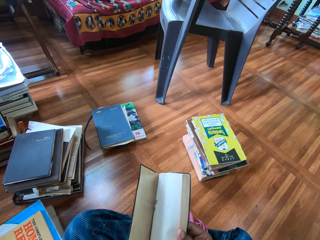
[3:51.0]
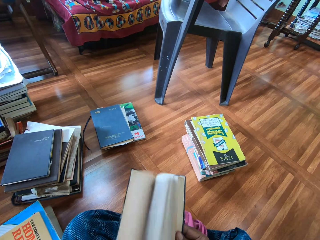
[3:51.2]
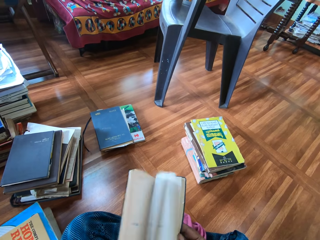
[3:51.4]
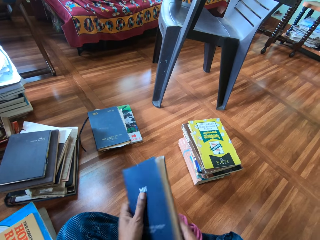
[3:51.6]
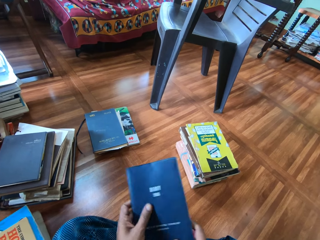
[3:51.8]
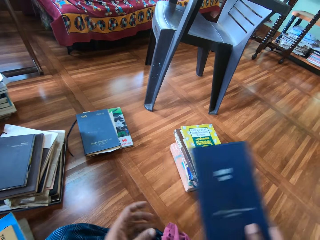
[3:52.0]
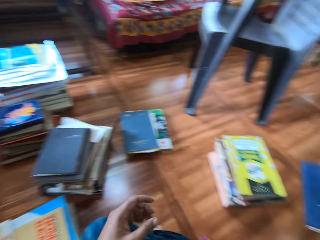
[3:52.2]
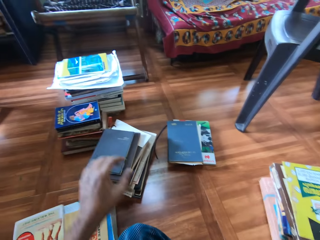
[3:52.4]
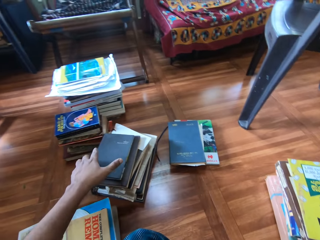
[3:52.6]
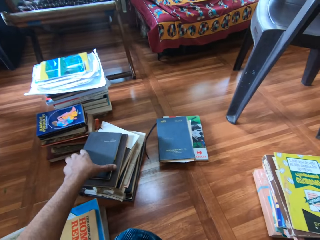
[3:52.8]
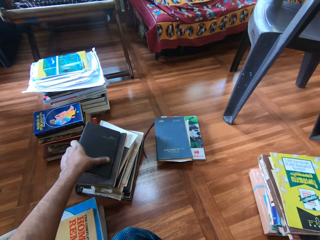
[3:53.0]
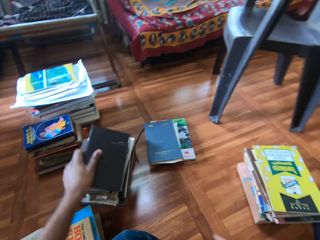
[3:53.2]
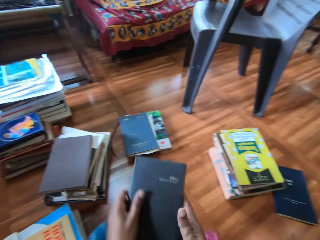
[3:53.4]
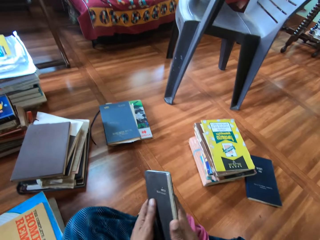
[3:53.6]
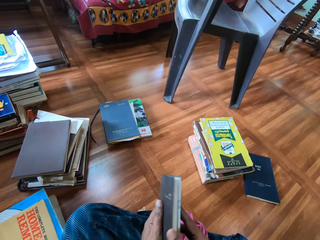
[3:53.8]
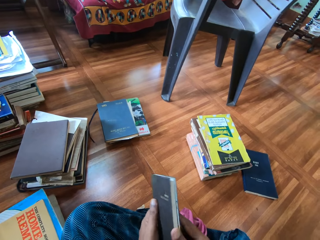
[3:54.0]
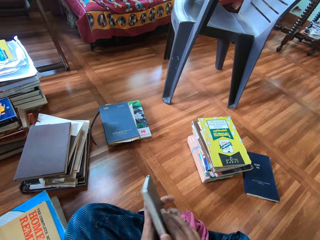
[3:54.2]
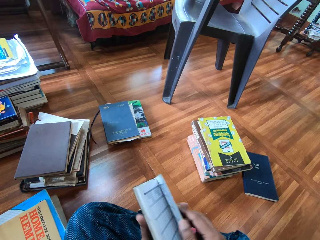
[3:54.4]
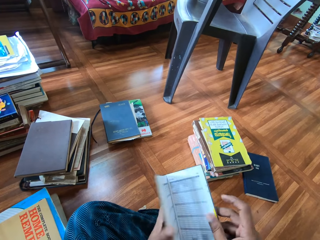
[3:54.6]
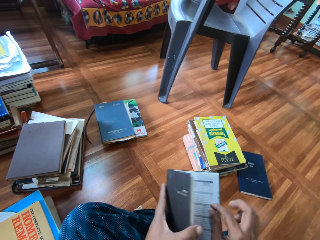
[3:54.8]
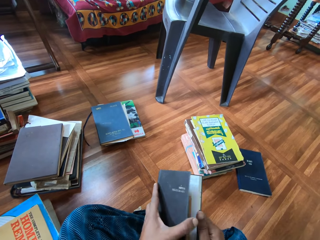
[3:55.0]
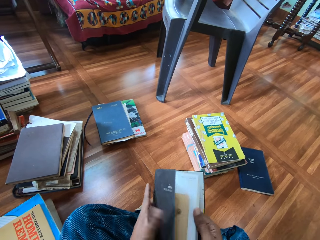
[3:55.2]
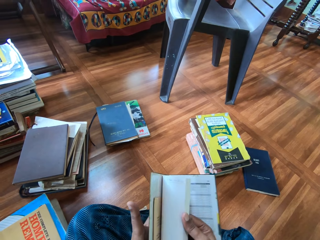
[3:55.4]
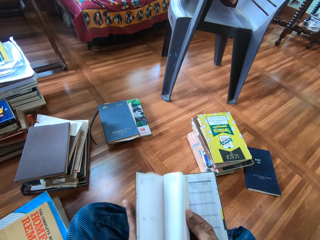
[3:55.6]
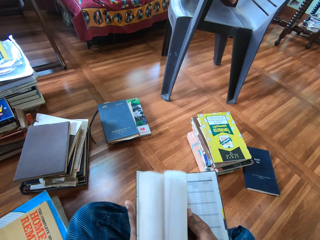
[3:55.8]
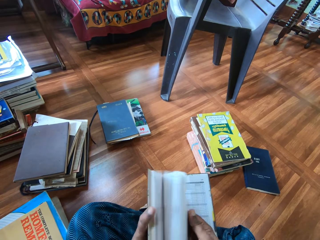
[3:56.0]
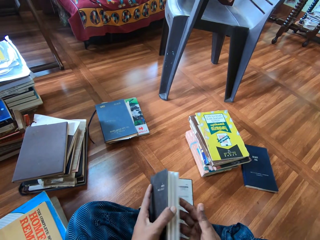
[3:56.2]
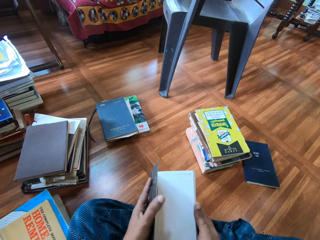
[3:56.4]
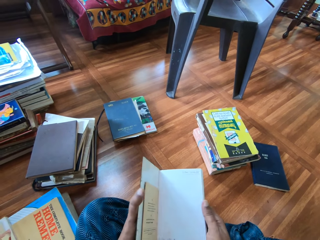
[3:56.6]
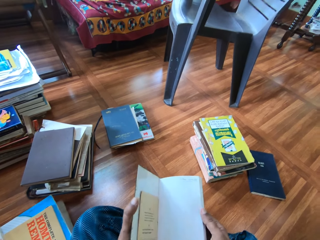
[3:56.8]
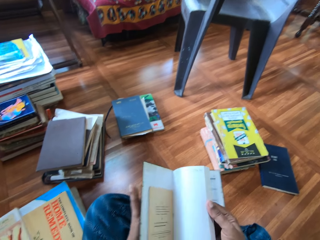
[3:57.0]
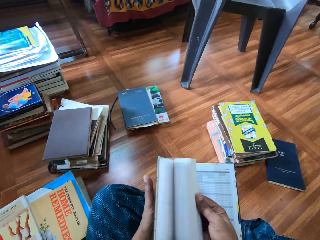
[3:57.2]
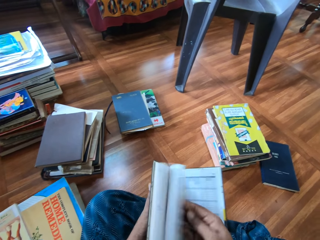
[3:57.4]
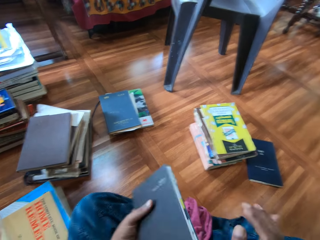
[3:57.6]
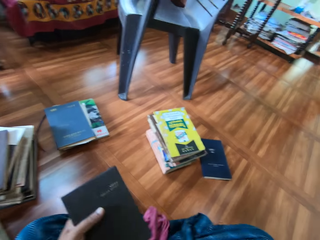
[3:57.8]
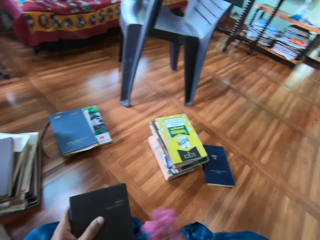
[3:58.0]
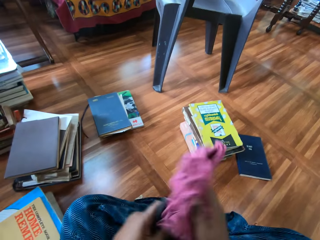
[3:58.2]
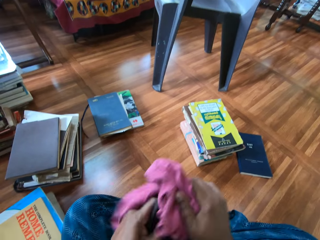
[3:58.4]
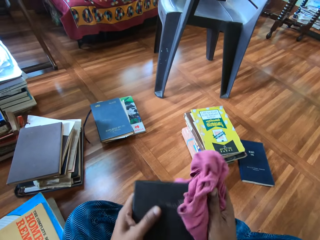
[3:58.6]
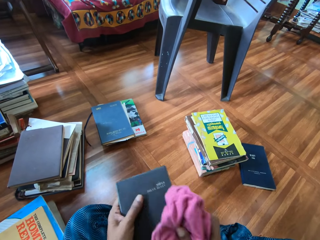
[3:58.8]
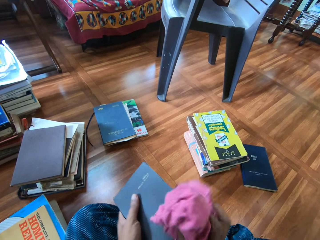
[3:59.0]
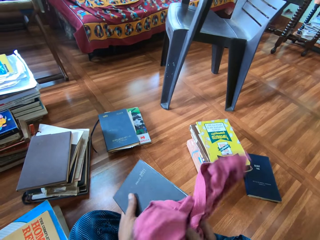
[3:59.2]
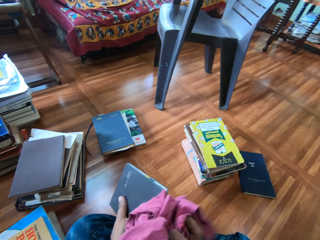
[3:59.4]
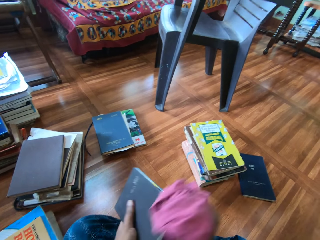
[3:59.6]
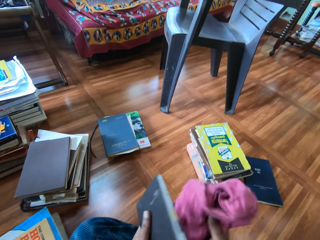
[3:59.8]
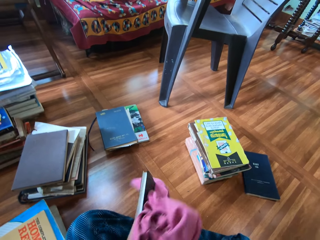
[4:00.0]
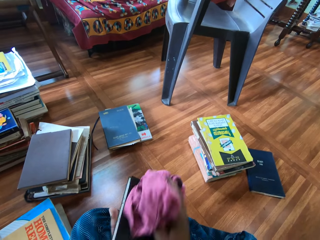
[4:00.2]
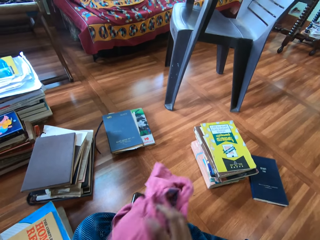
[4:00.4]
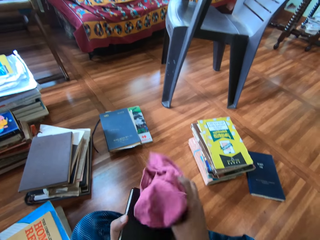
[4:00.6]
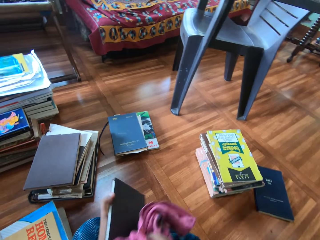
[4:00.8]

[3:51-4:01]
The camera wearer drops the diary on the floor with his right hand. He picks a book from the pile of books on the floor with his left hand. He fiddles with the book in his hands. He opens the book. He picks the napkin on the floor with his right hand. He cleans the book with the napkin in his right hand.

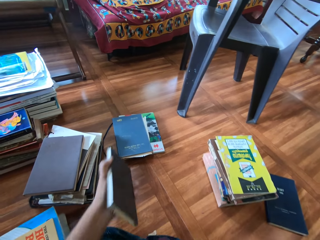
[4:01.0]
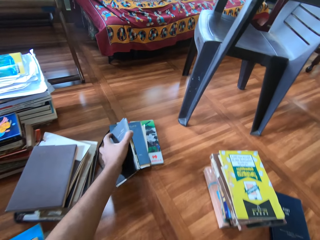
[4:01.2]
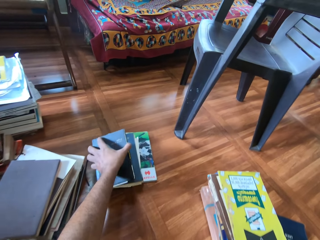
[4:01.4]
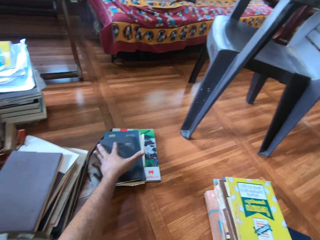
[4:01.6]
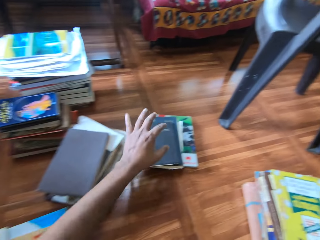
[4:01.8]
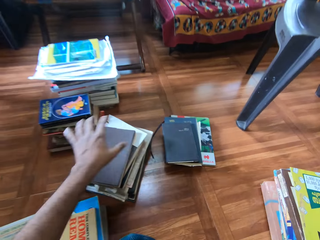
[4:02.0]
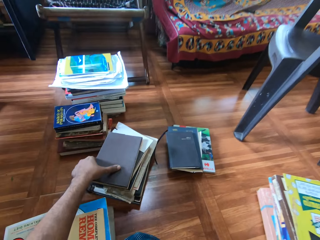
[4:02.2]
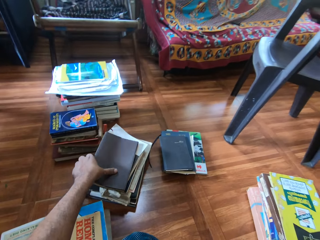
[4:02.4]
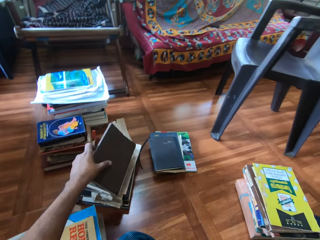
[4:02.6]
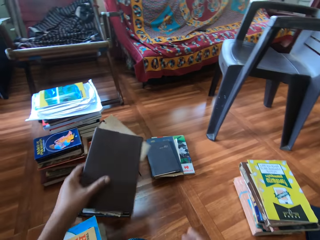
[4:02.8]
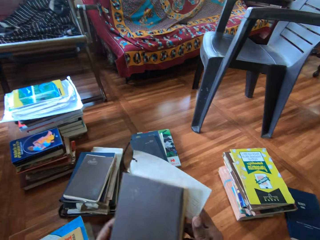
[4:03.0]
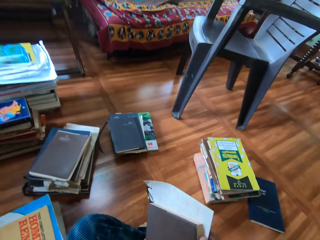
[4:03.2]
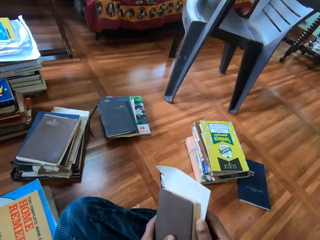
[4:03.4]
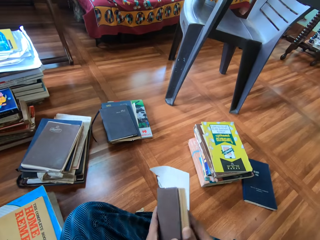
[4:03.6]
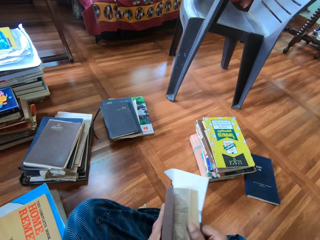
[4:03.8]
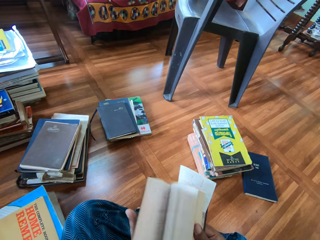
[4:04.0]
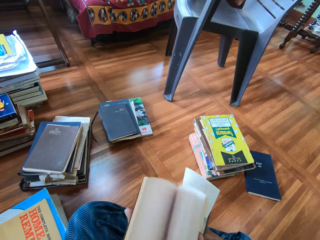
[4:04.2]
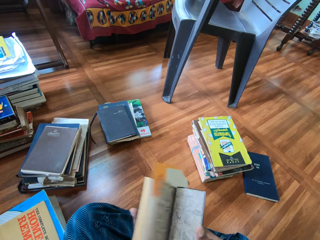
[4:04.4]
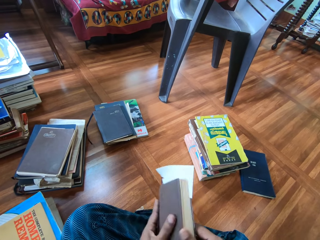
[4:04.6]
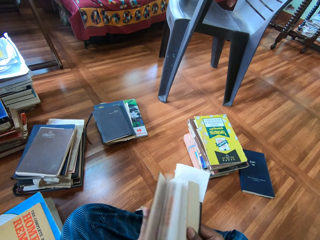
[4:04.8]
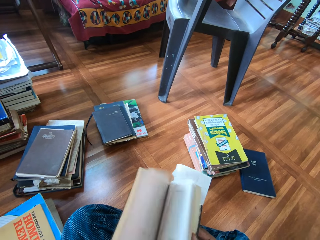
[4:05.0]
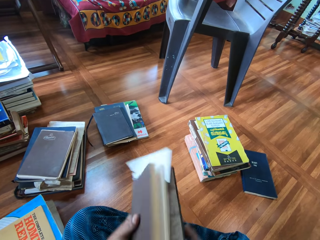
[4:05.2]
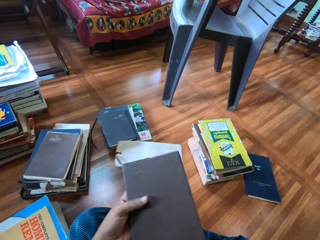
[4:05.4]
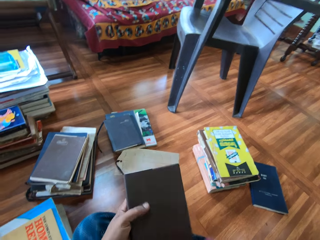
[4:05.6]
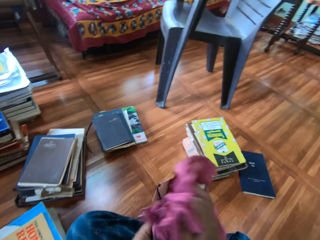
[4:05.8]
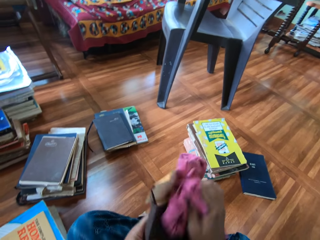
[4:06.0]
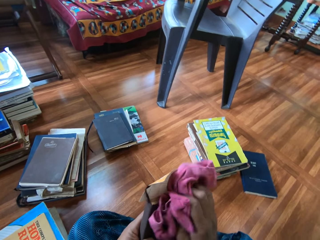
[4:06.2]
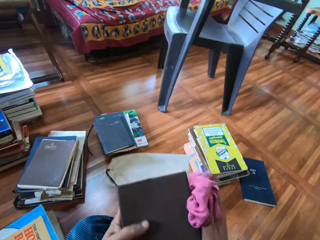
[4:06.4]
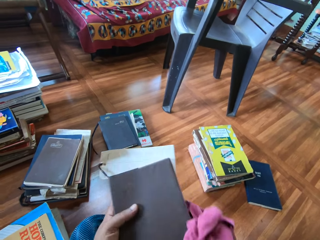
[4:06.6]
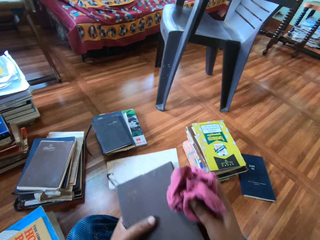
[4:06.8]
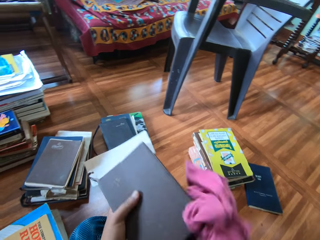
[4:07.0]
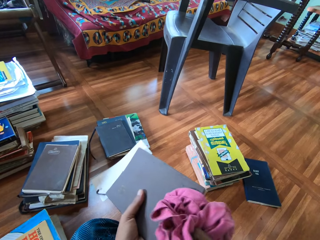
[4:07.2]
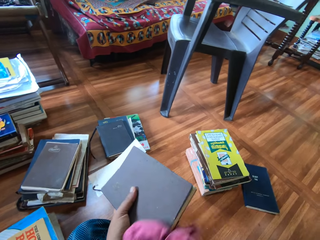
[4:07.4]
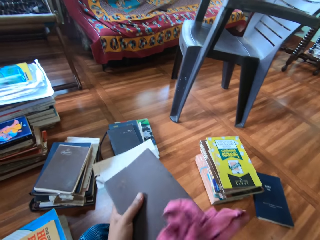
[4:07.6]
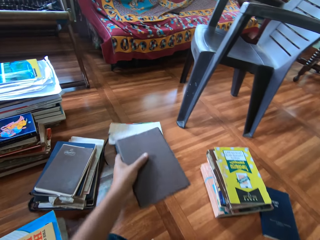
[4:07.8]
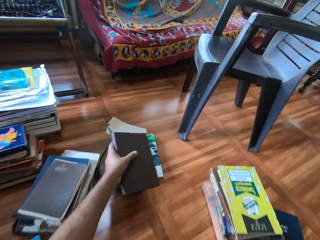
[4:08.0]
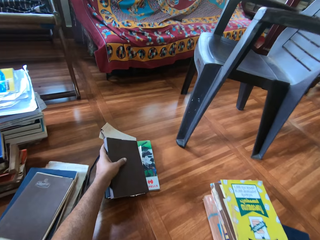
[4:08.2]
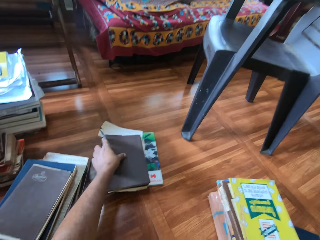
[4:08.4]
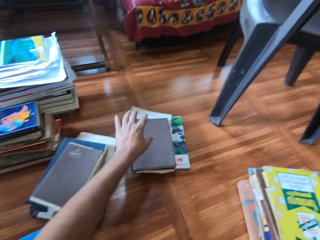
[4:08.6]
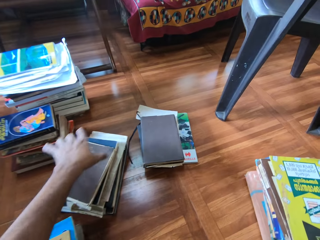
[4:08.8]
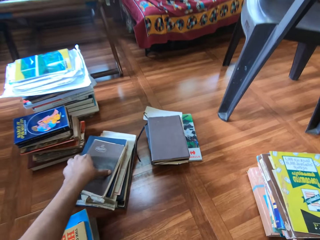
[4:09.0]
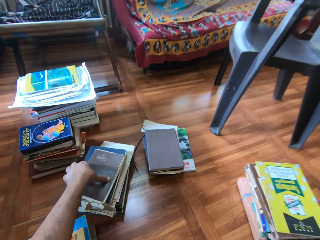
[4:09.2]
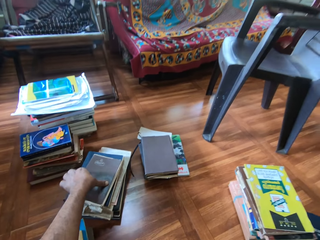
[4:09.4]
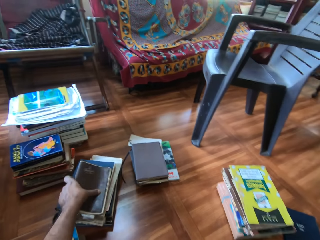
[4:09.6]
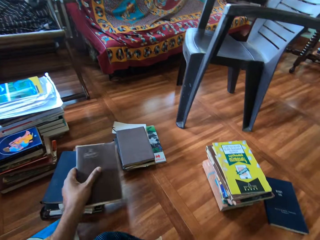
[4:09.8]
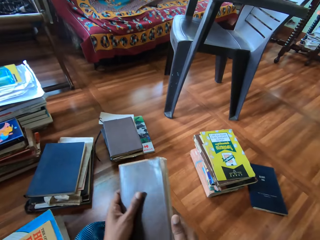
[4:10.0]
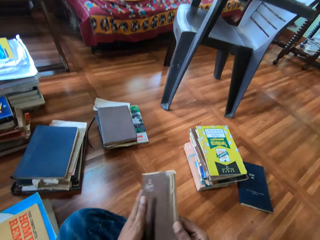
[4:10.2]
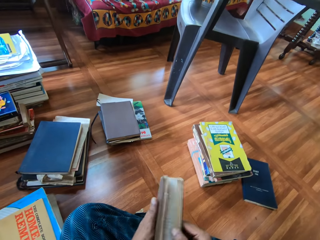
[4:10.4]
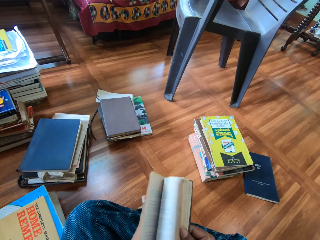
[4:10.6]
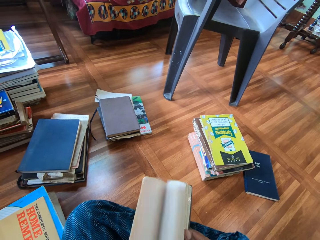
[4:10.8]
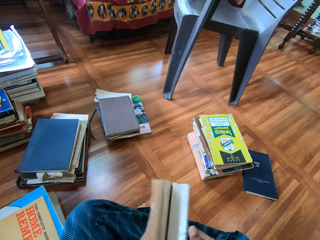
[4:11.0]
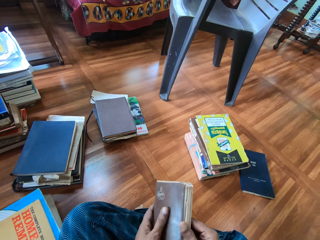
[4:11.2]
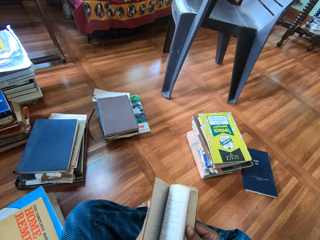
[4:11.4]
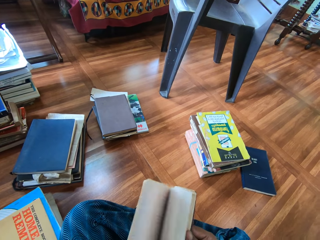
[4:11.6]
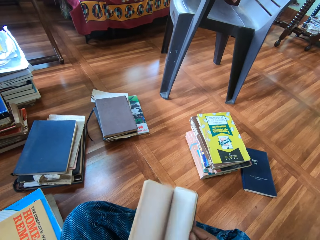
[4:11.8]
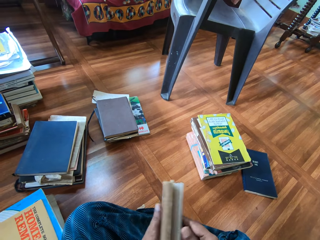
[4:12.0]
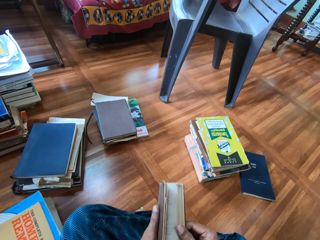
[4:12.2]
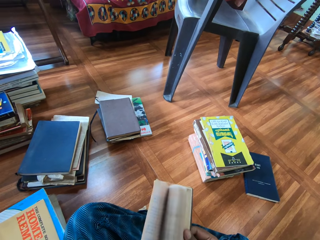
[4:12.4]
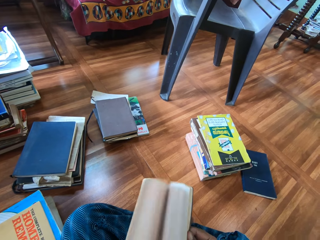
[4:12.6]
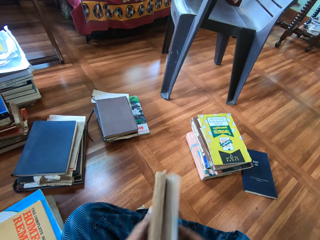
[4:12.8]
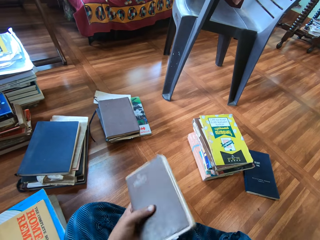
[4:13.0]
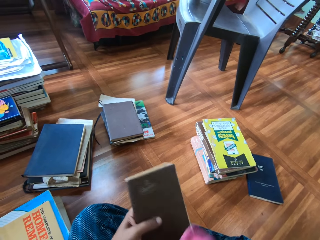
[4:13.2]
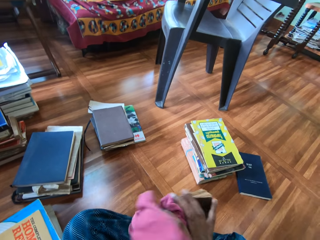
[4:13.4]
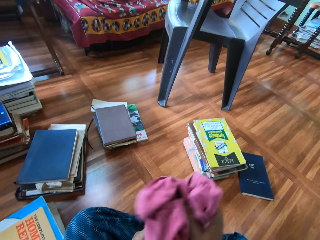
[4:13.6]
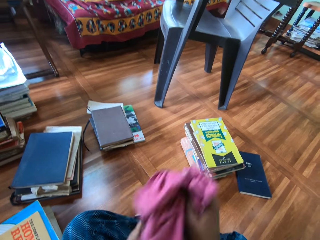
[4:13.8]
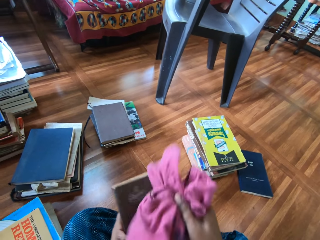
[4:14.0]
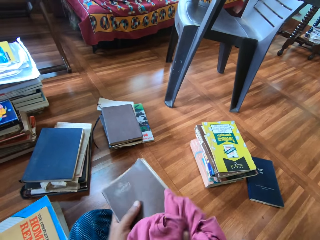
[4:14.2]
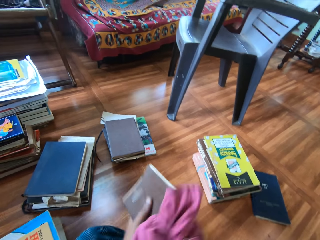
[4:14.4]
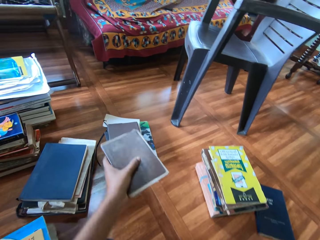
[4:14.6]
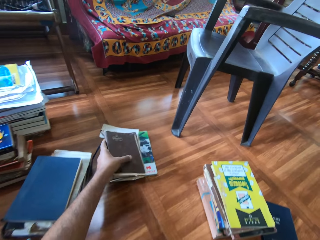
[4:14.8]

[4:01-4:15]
The camera wearer stacks the book on the floor with his left hand. He drops the book on the floor. He picks a book from the pile of books on the floor with his left hand. He fiddles with the book in his hands. He opens the book. He cleans the book with the napkin in his right hand. He stacks the book on the floor with his left hand. He drops the book on the floor. He picks a book from the pile of books on the floor with his left hand. He fiddles with the book in his hands. He opens the book. He cleans the book with the napkin in his right hand.
